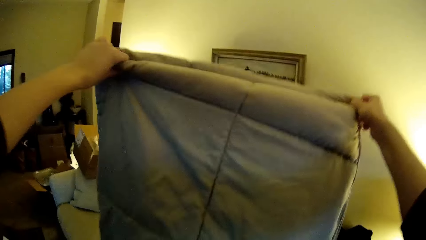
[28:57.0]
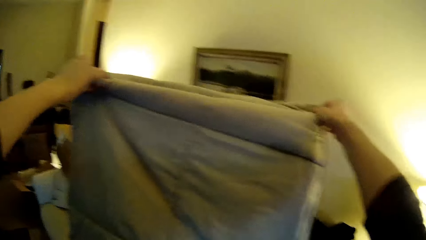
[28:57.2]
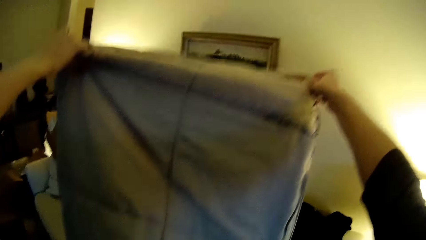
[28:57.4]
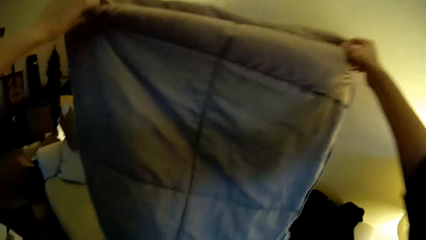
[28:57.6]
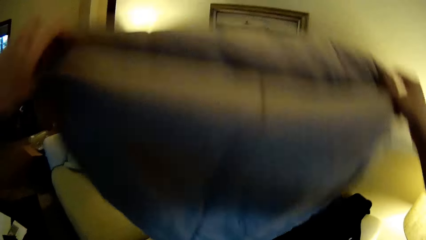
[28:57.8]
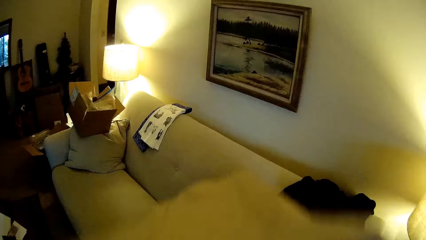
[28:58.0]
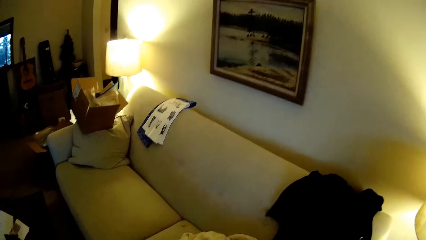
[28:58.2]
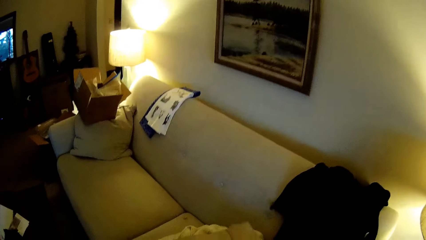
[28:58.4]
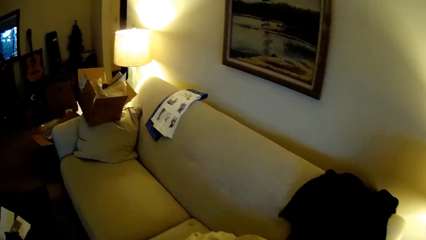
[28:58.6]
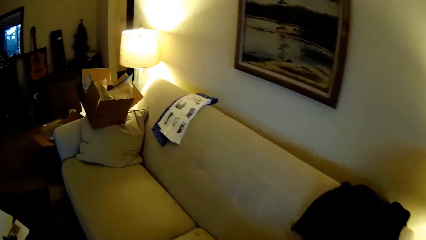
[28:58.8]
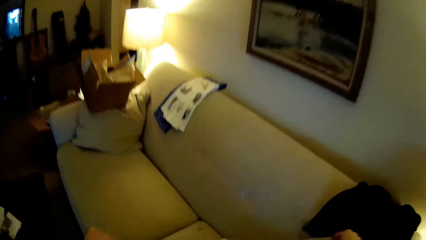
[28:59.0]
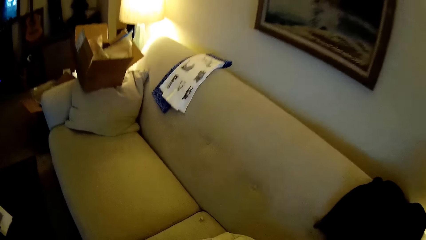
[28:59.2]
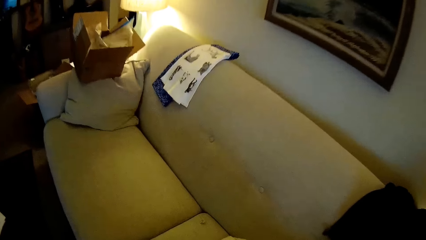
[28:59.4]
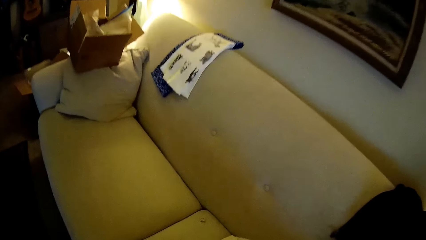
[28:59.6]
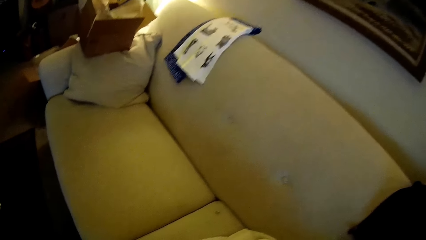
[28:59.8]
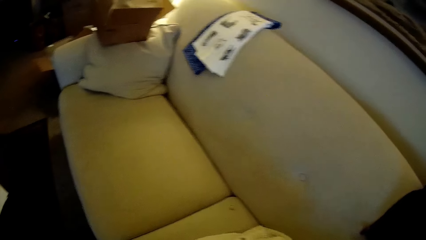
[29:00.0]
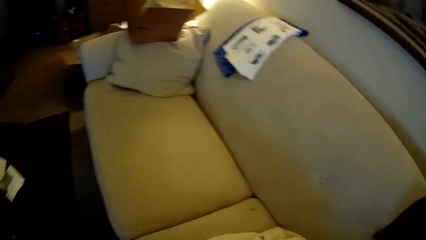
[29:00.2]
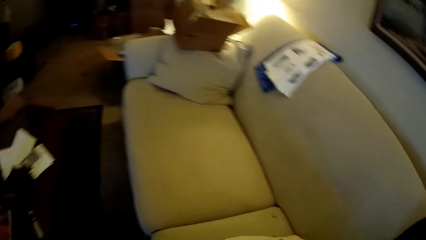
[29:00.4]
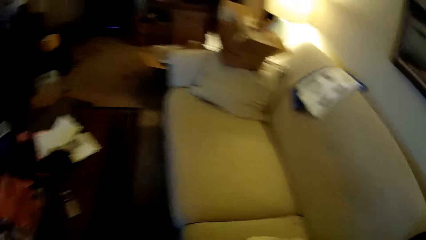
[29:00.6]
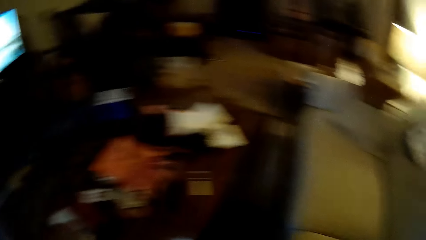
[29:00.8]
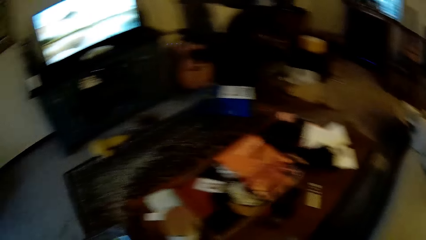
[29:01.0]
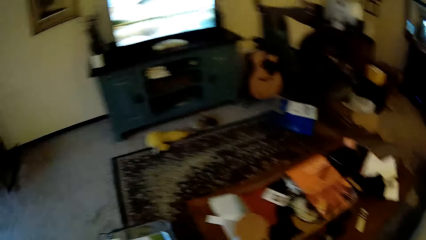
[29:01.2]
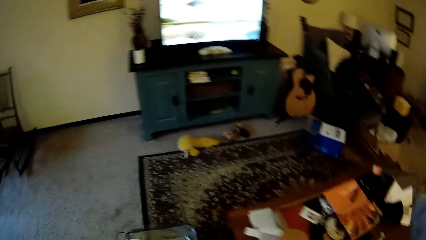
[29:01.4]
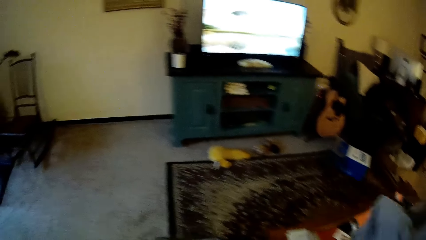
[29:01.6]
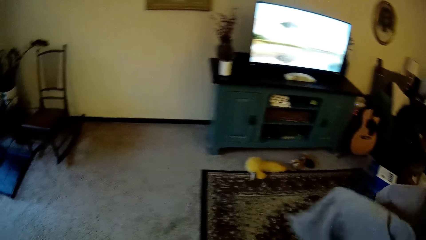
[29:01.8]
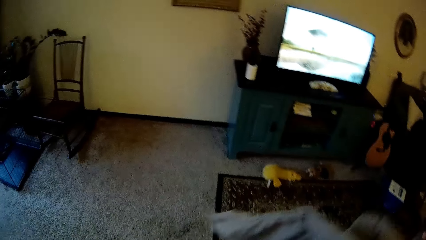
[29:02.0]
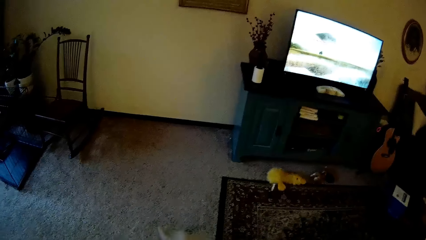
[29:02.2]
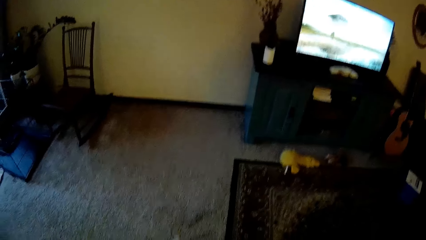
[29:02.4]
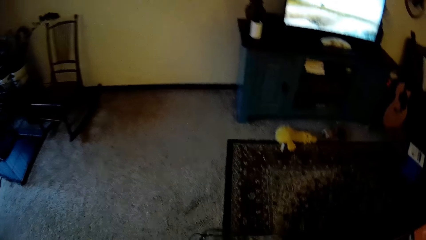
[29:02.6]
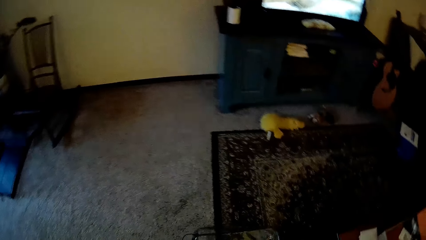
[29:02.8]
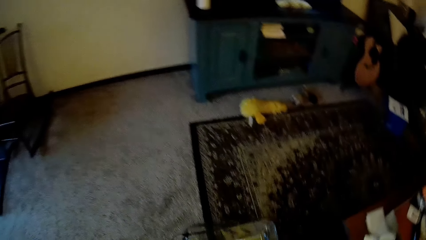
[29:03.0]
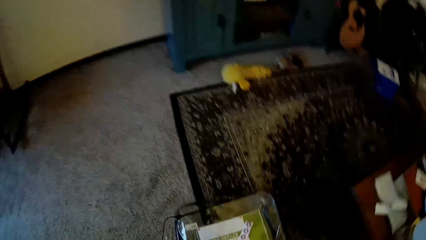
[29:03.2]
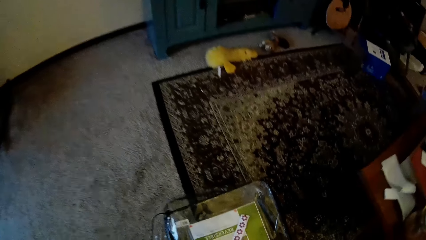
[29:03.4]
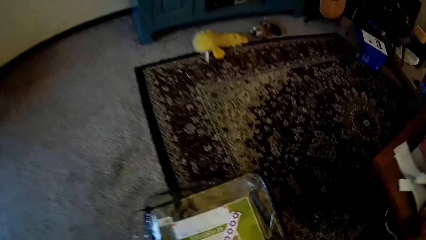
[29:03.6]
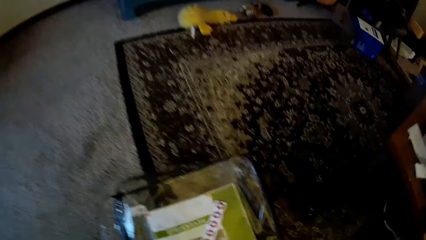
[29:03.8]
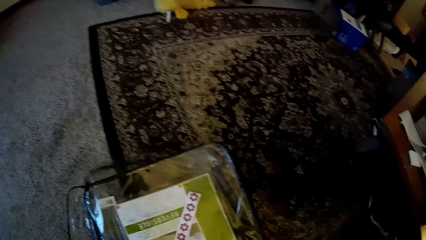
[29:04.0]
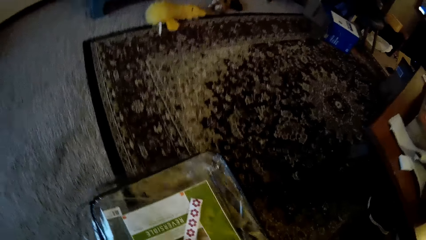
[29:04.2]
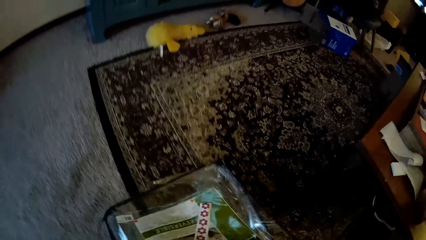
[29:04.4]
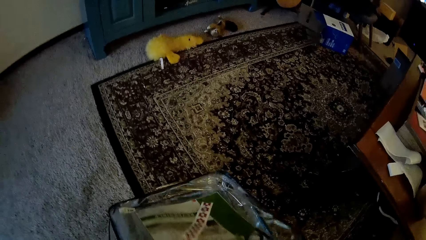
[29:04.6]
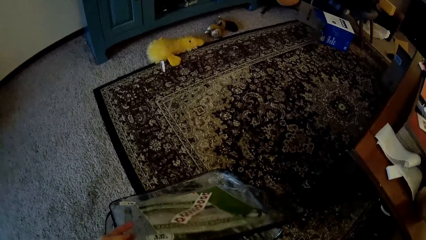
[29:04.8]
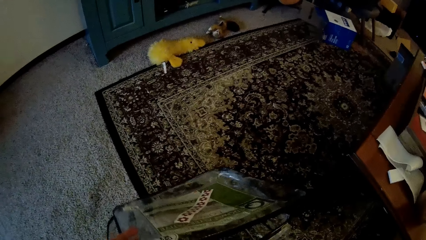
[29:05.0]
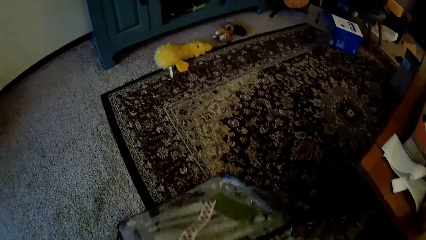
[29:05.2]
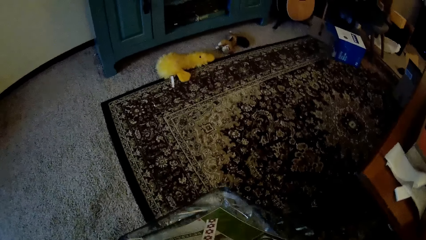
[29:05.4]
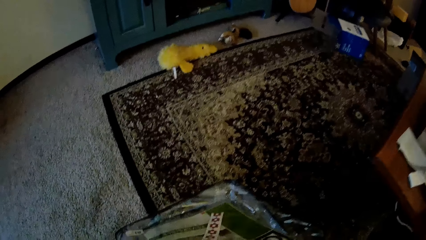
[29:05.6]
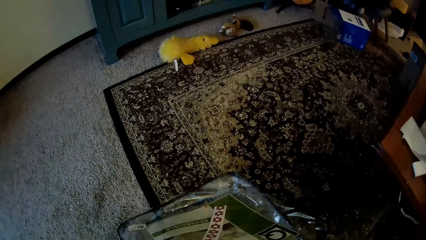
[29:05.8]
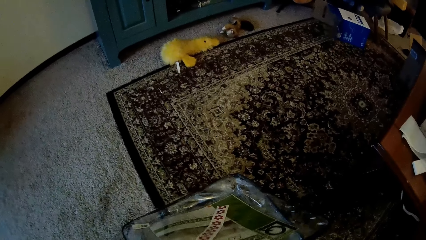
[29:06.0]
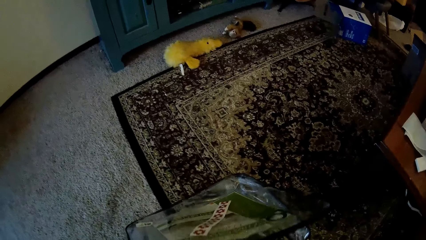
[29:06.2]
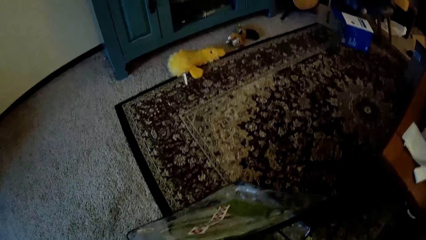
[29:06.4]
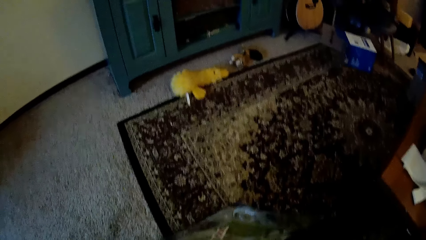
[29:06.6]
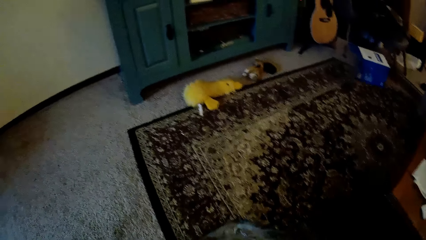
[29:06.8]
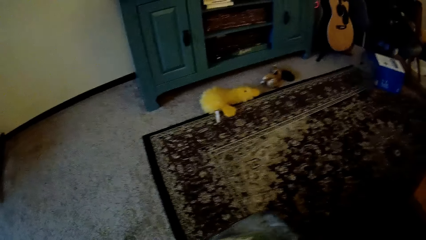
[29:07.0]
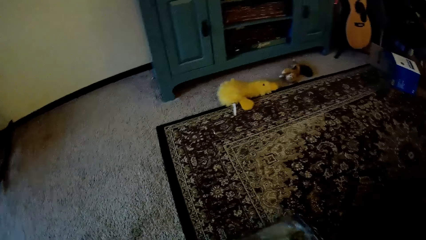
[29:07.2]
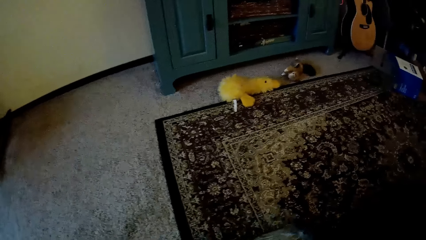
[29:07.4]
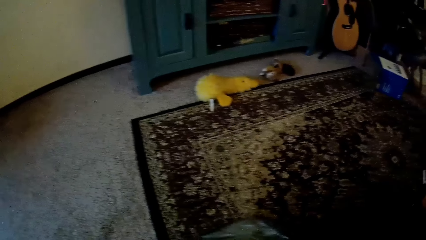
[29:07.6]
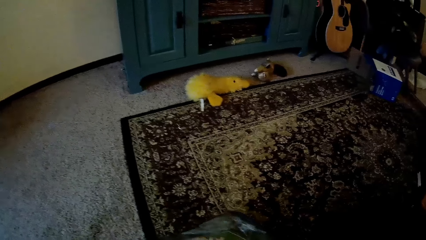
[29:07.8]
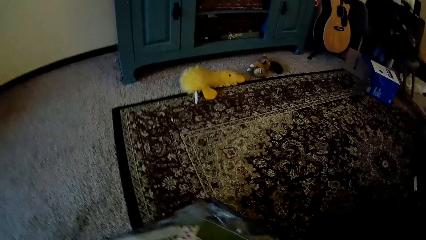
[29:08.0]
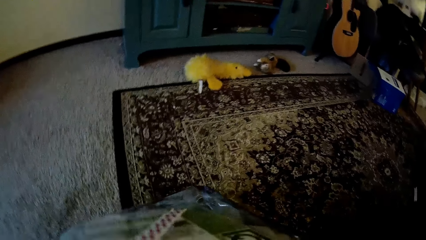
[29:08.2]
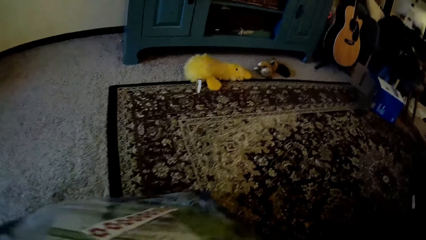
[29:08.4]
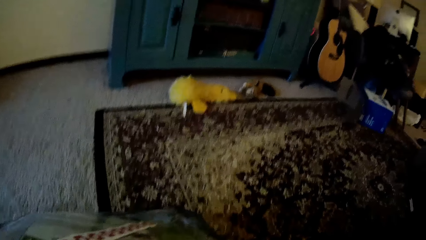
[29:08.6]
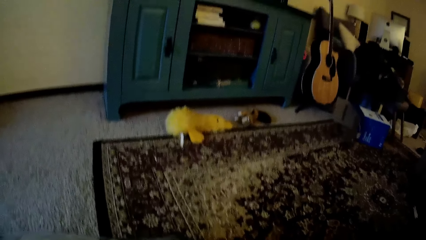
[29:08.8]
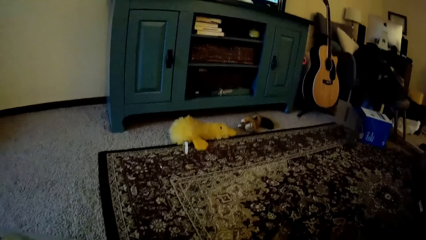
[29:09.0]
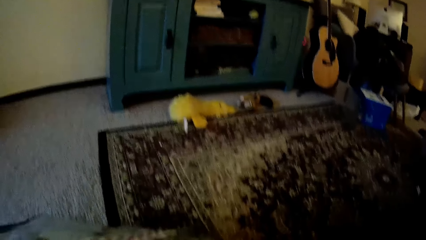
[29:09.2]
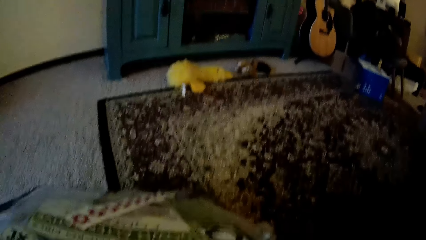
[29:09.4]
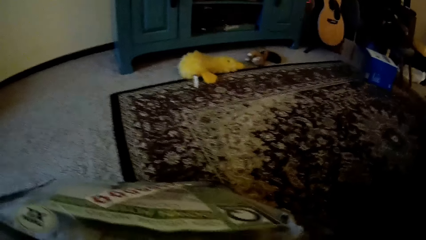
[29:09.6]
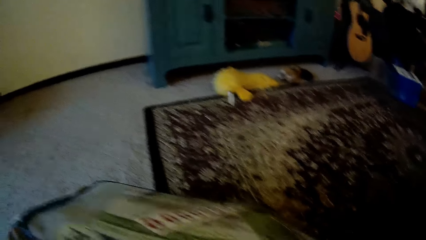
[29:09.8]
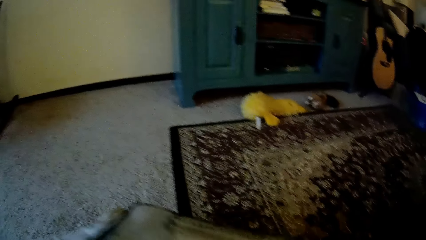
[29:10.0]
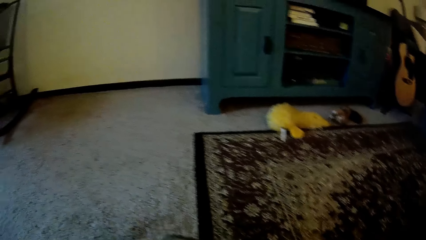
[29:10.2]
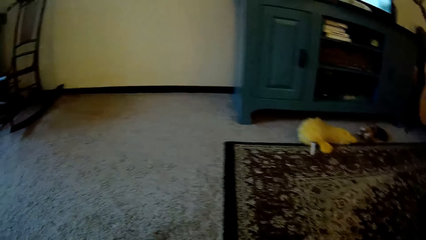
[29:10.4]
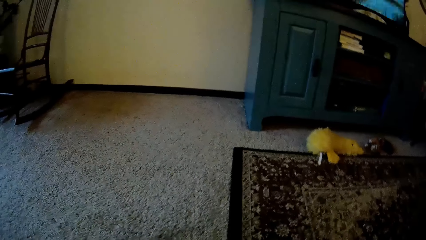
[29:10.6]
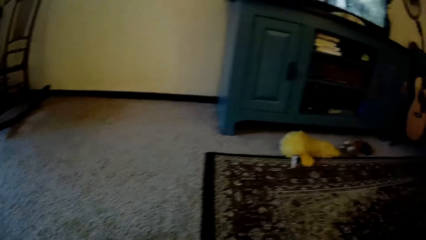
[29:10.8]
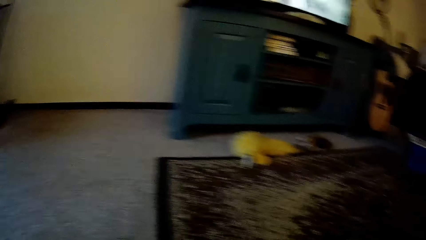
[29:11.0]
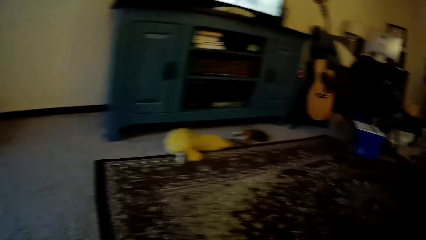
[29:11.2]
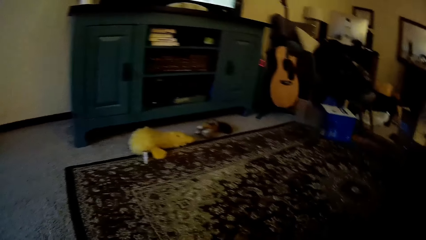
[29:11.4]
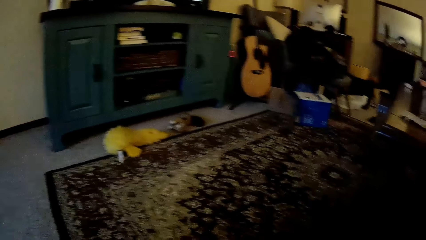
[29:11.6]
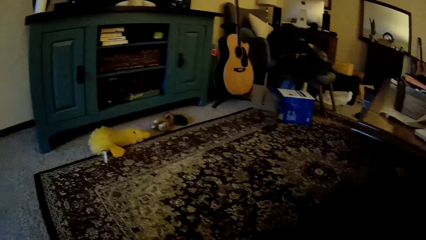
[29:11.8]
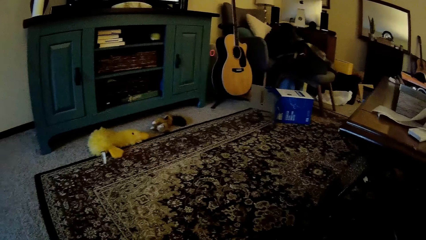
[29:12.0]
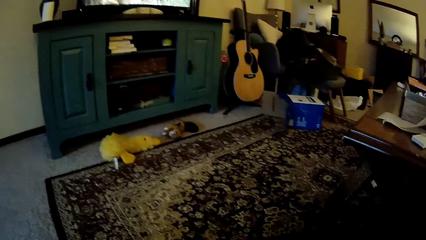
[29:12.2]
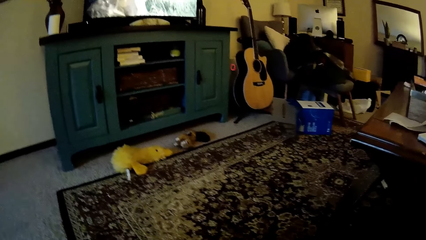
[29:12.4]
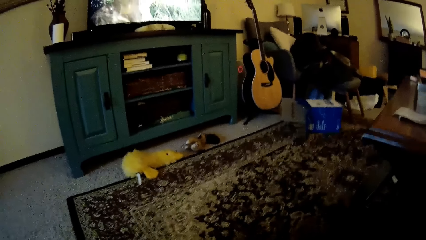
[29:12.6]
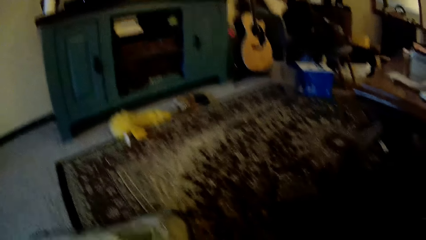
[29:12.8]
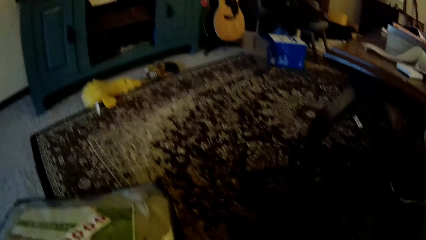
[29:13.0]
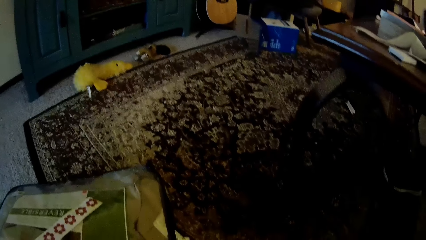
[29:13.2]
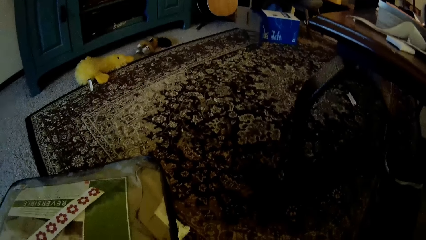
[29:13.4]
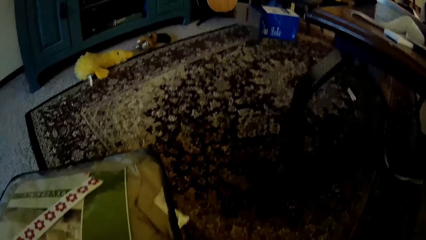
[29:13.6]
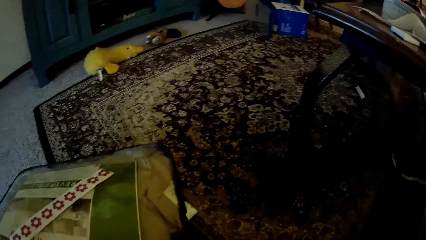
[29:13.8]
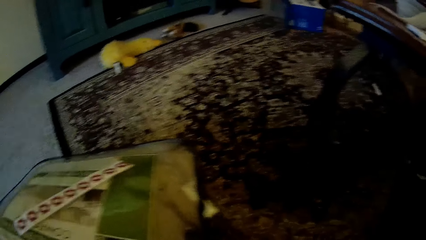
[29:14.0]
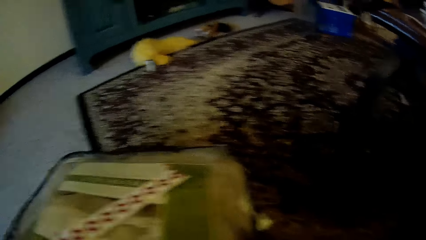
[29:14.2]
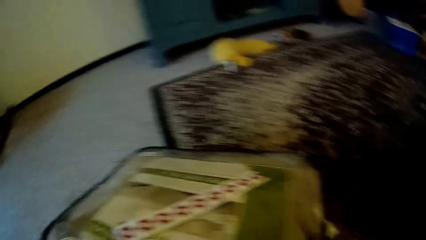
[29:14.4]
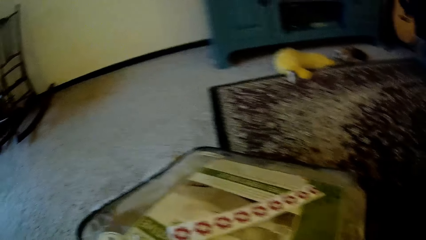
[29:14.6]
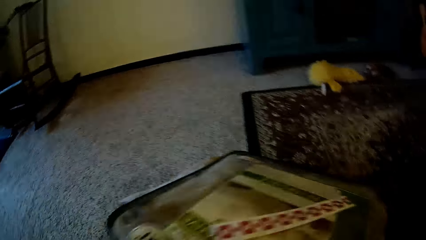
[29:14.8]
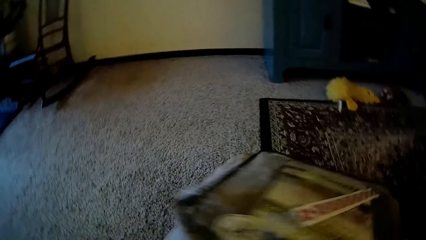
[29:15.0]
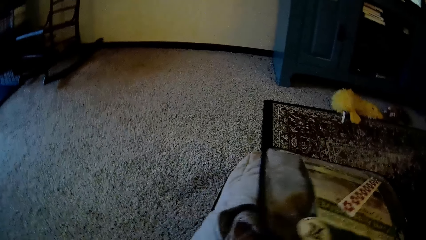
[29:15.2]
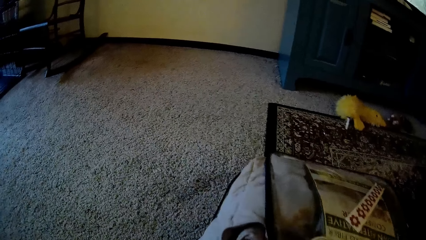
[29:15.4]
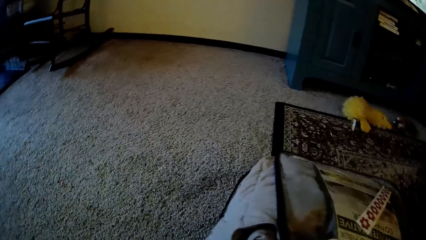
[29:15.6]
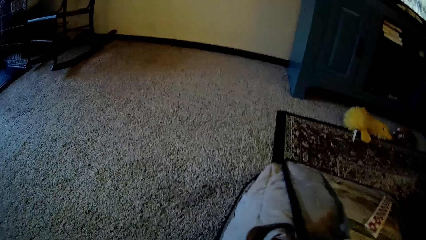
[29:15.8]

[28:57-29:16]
The camera wearer drops the duvet on the sofa with her hands. She folds the duvet on the sofa. She drops a cloth on the floor. She lifts the bag from the floor. She touches the duvet bag. She puts the duvet into the bag.
